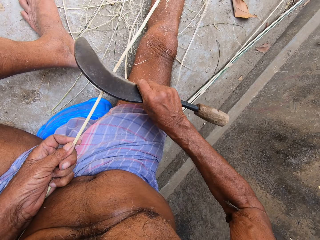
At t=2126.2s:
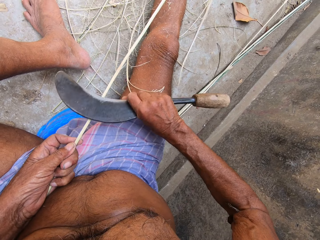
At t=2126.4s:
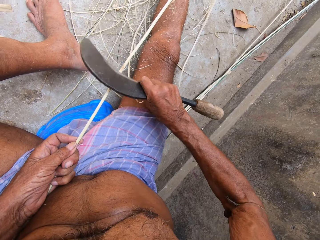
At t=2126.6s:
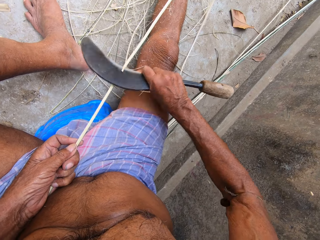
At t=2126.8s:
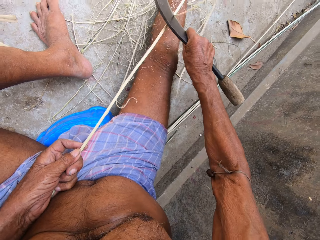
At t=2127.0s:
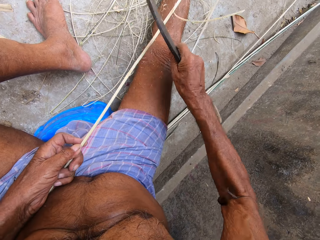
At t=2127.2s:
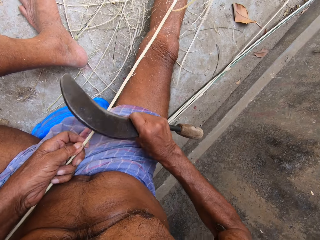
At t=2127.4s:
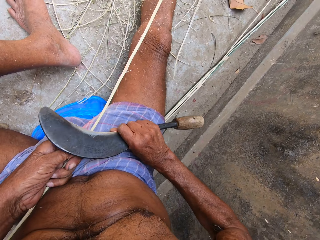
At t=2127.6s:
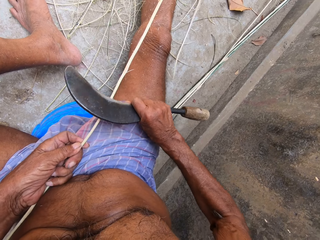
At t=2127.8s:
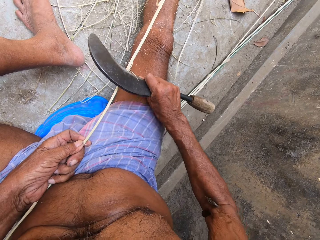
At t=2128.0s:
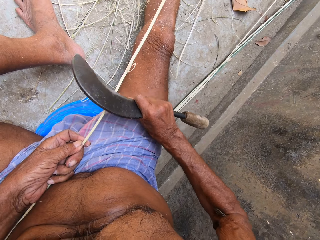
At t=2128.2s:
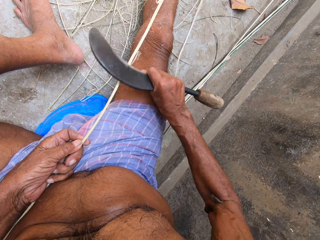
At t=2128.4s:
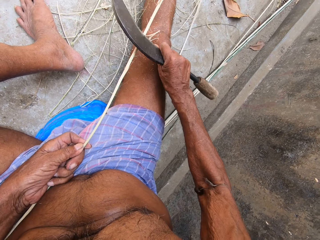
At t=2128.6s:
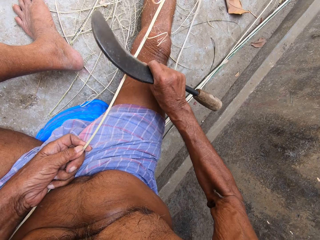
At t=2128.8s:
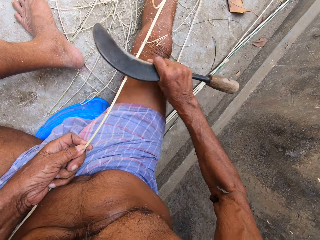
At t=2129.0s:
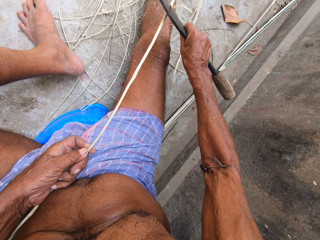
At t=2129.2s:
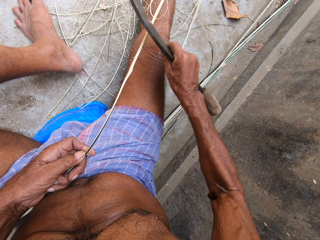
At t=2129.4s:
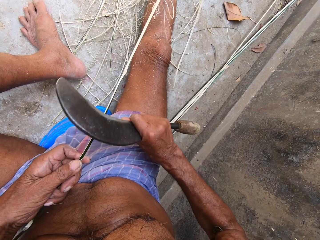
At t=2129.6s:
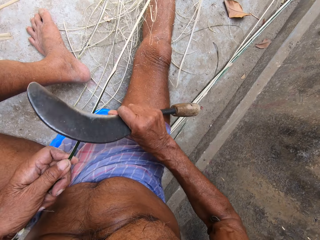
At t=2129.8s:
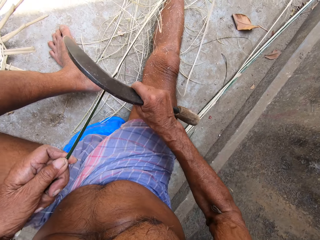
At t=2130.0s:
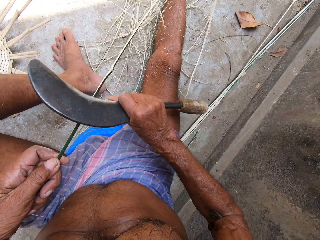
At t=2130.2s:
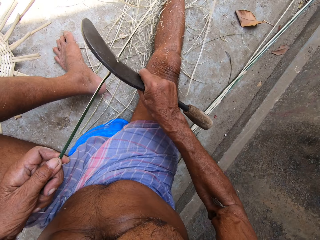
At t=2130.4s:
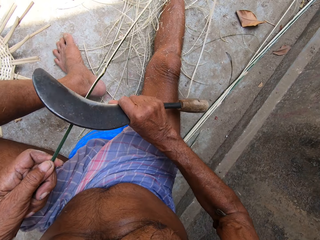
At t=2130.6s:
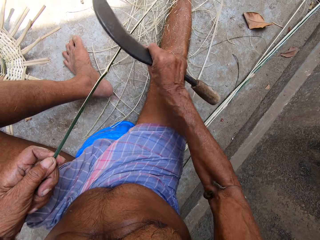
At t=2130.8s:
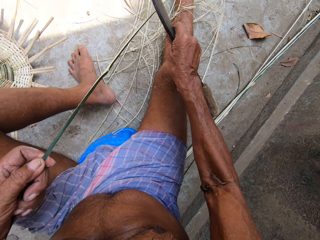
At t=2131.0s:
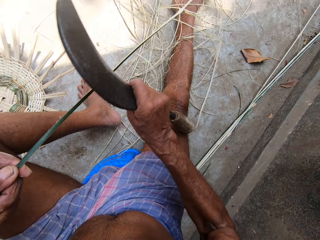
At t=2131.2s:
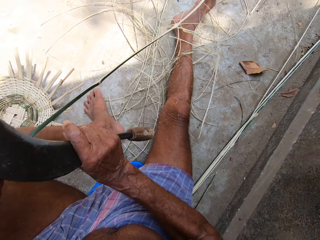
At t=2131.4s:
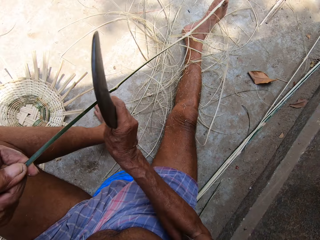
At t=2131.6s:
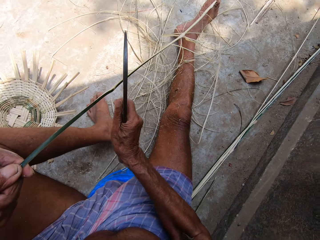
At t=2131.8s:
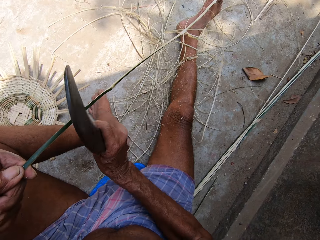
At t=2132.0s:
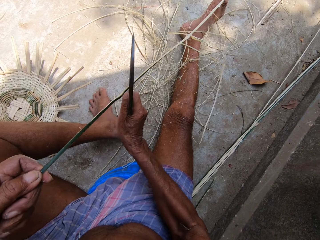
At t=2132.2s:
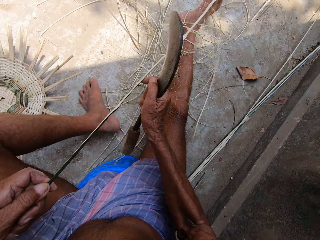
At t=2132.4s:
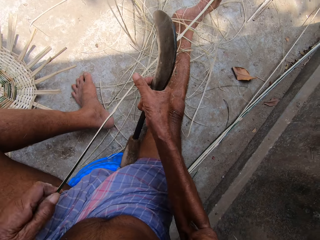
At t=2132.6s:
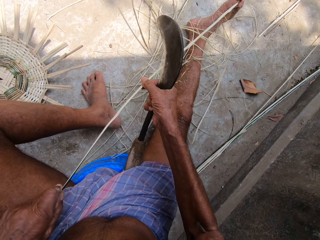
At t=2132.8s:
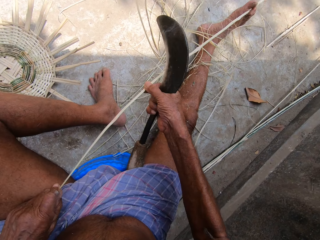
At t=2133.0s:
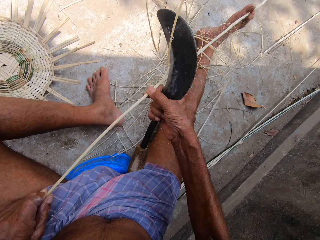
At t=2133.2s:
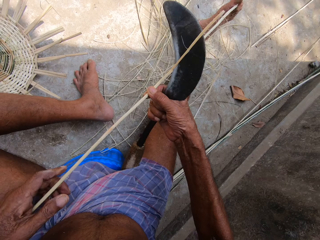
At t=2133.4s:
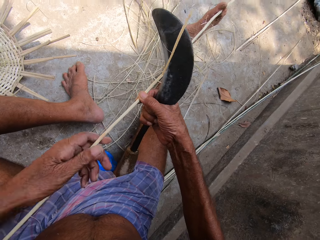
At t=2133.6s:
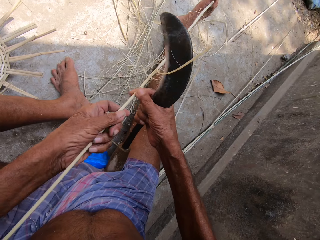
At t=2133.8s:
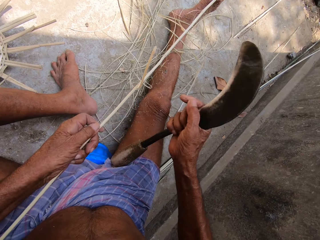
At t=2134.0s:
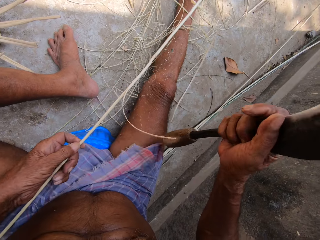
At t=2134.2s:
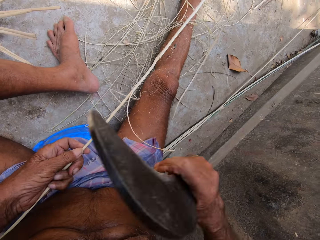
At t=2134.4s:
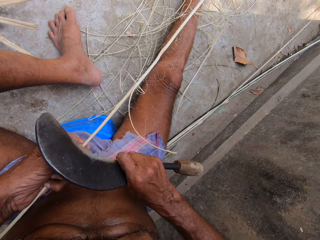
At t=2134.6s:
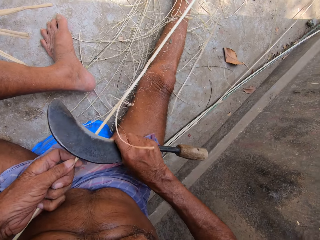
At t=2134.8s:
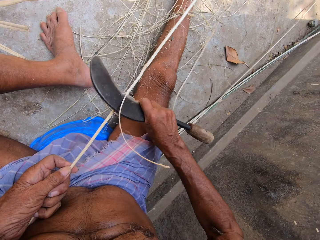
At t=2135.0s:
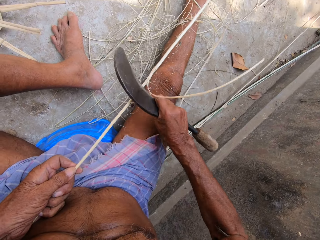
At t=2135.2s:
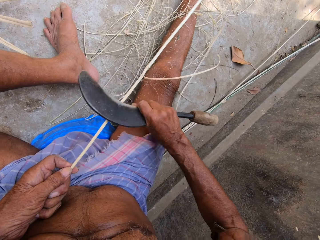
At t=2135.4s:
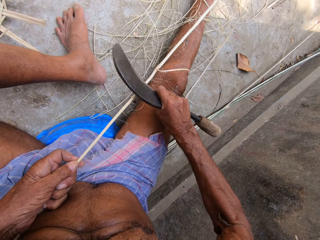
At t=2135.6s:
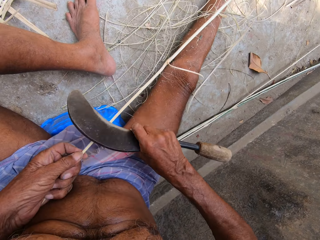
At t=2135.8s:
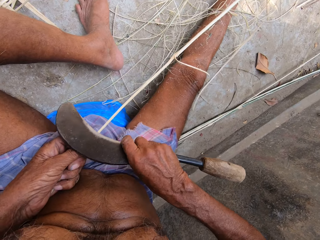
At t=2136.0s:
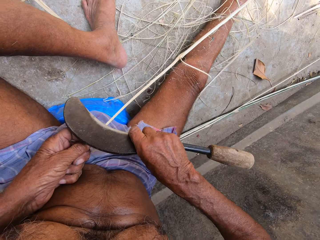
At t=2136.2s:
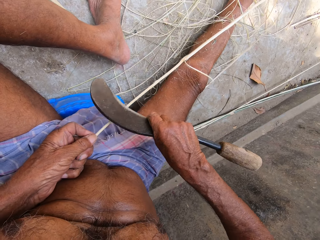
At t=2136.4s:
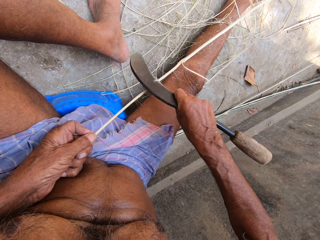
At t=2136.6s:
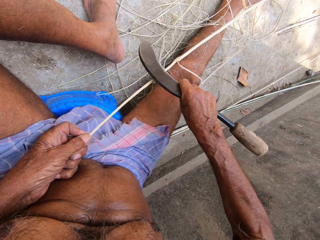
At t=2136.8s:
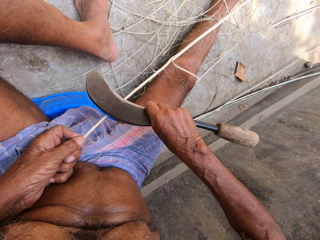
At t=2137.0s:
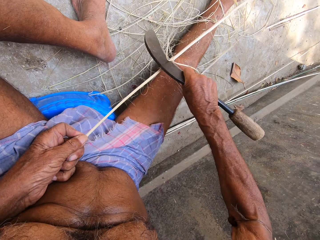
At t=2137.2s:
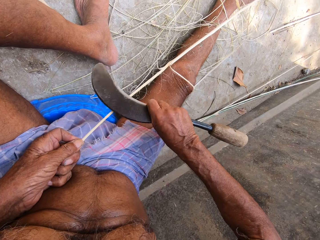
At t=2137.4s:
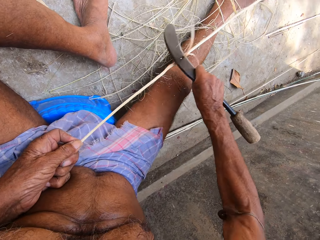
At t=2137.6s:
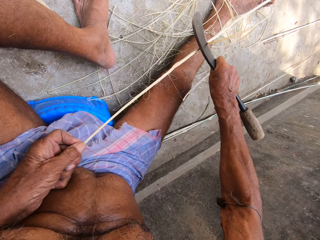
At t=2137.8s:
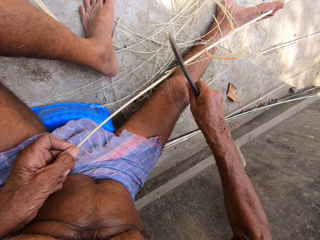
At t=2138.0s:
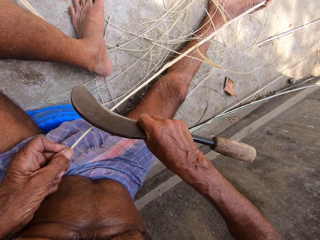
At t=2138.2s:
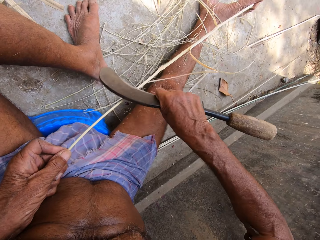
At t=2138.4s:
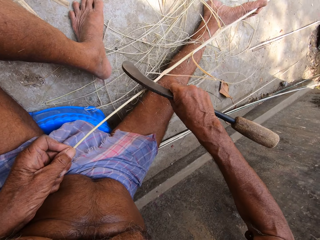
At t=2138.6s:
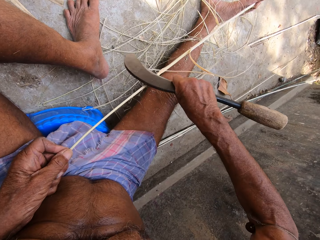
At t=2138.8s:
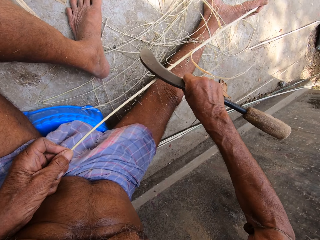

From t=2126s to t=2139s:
The camera wearer holds the stick. They peel the stick.

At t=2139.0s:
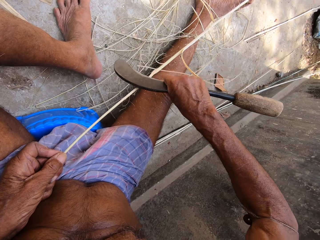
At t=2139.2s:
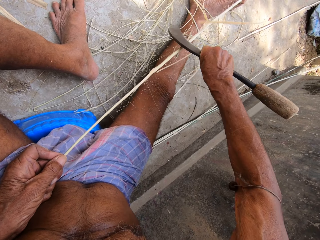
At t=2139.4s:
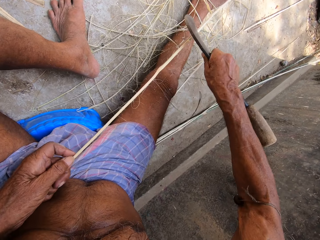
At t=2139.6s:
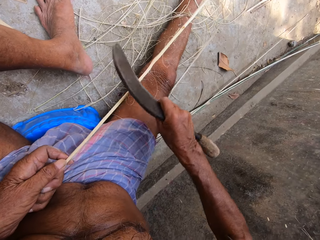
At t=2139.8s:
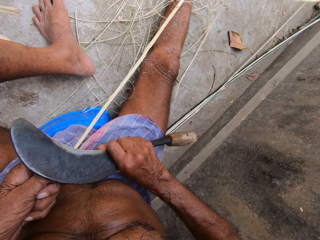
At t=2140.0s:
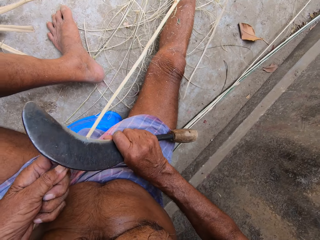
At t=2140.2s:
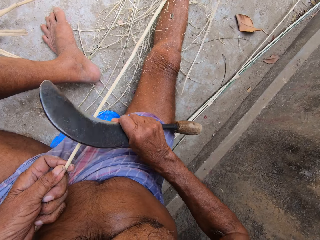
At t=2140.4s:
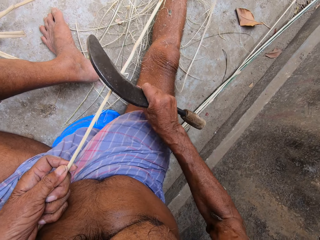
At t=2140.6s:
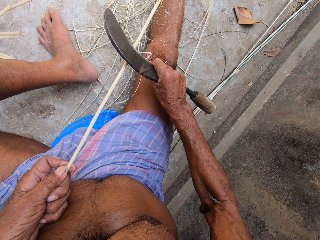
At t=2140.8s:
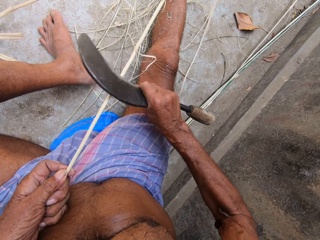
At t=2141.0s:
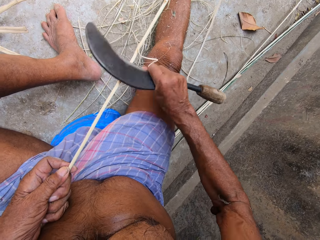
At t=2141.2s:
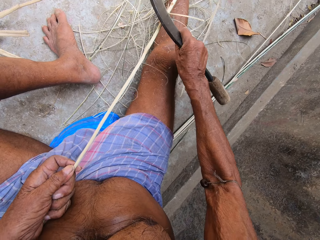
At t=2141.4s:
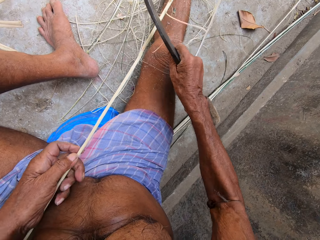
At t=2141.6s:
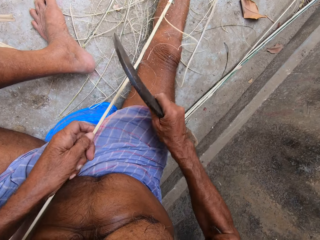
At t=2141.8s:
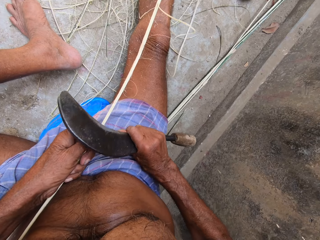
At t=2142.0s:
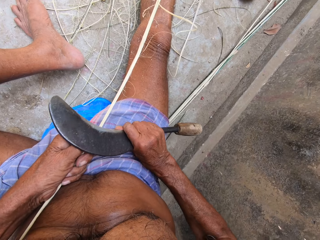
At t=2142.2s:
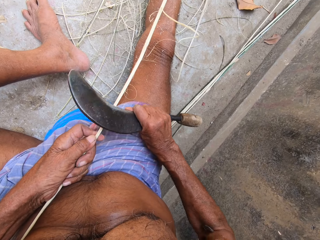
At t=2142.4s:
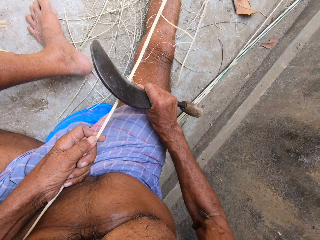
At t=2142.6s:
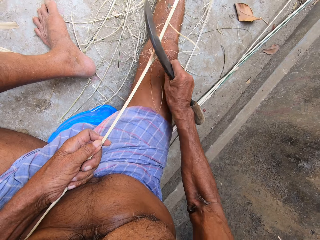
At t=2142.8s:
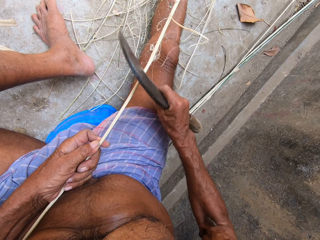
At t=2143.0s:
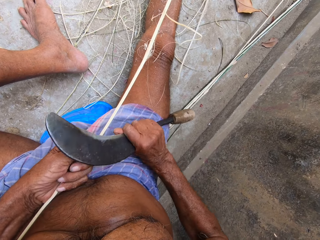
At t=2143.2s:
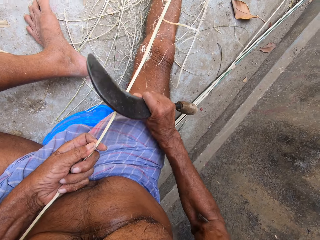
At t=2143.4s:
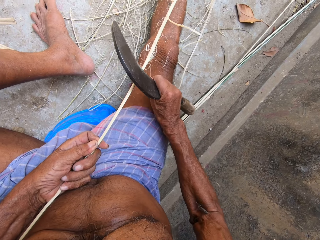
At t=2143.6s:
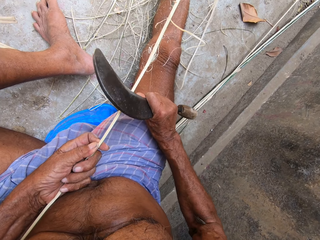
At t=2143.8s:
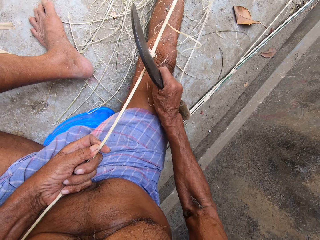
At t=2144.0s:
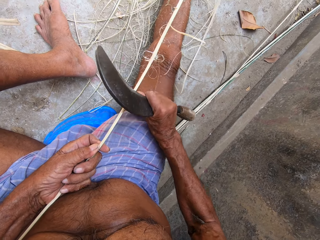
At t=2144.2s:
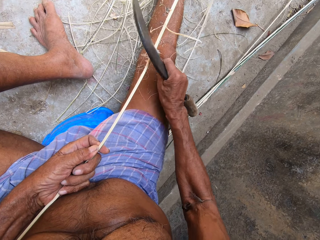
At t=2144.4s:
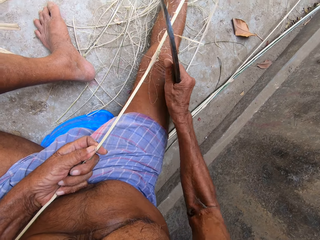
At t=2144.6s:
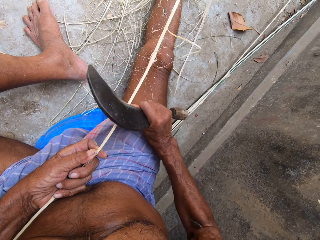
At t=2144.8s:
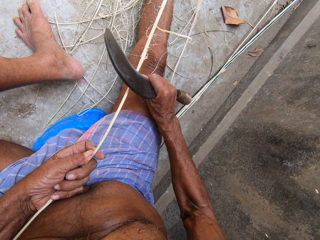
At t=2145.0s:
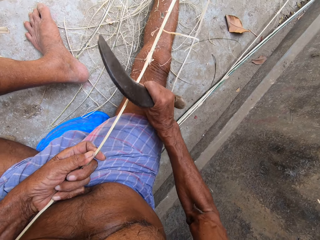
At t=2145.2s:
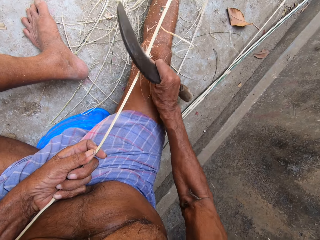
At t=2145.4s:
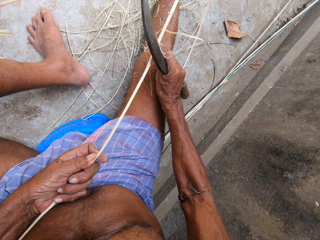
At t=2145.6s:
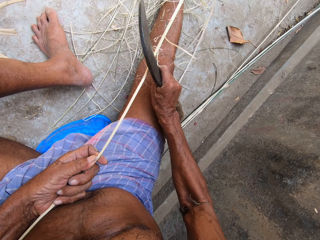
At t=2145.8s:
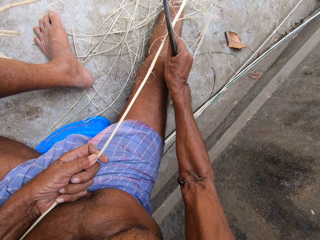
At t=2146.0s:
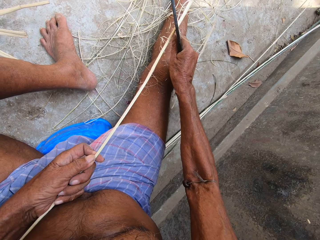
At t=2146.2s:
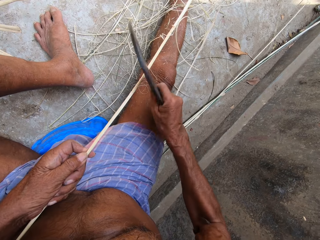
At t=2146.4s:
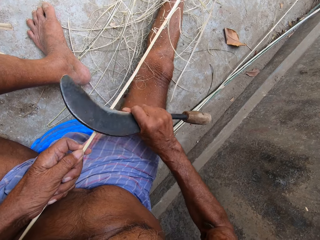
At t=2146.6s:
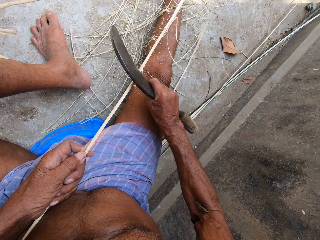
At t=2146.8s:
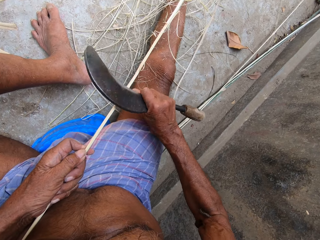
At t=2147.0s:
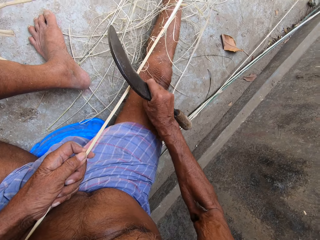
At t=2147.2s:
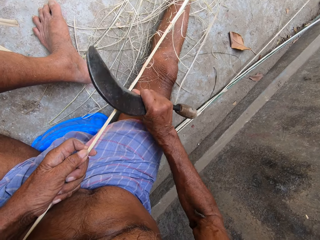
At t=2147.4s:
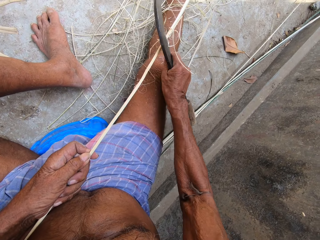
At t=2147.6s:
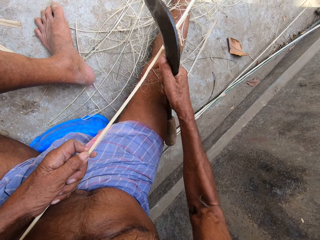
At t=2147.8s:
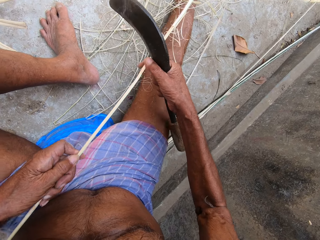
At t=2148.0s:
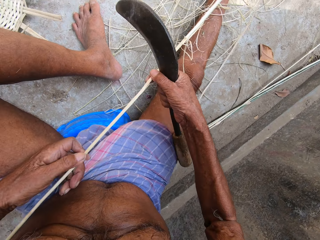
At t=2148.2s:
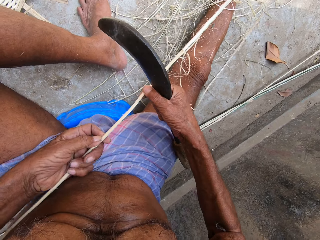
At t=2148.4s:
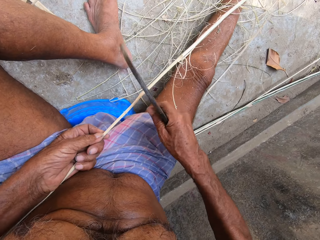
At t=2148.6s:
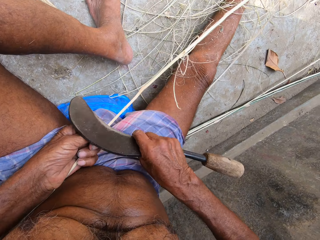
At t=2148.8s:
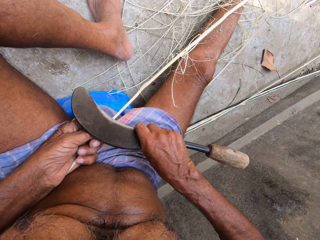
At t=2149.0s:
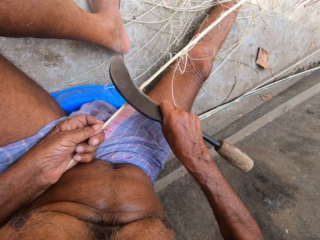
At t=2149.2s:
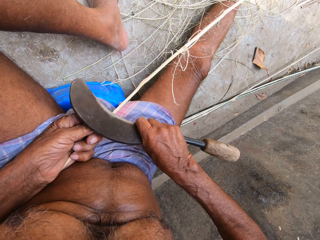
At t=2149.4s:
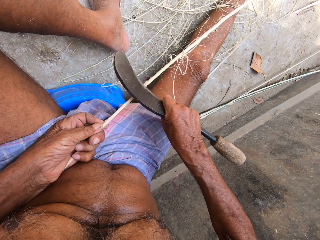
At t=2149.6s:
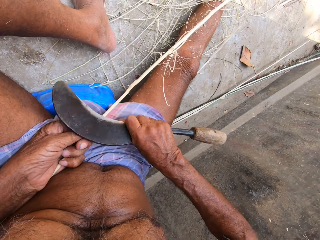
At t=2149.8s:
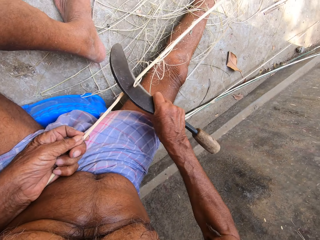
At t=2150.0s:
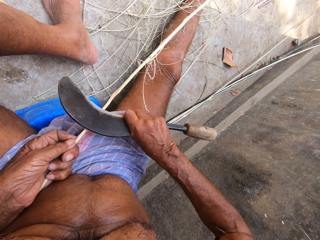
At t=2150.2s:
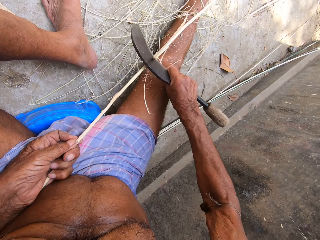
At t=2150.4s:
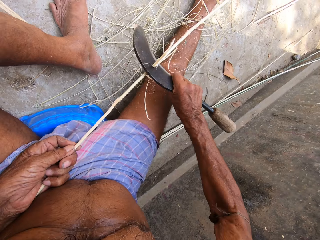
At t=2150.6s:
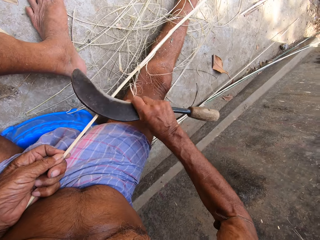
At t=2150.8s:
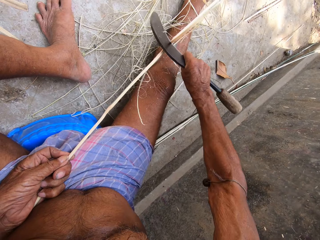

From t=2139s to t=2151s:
The camera wearer adjusts the bamboo sticks with both hands. He scrapes the bamboo stick with the knife in his right hand.
